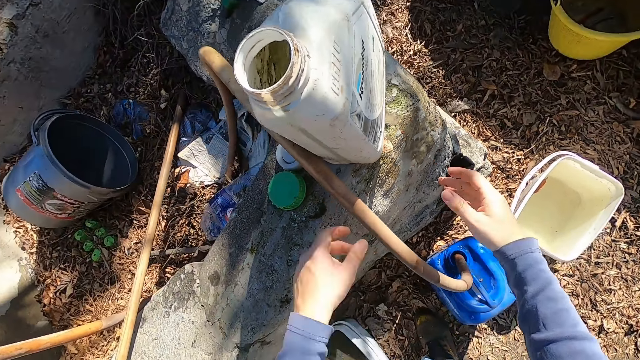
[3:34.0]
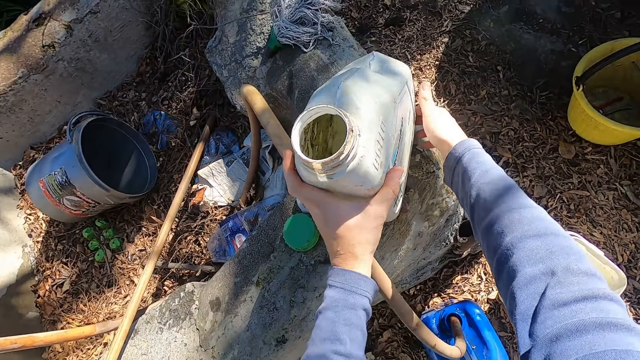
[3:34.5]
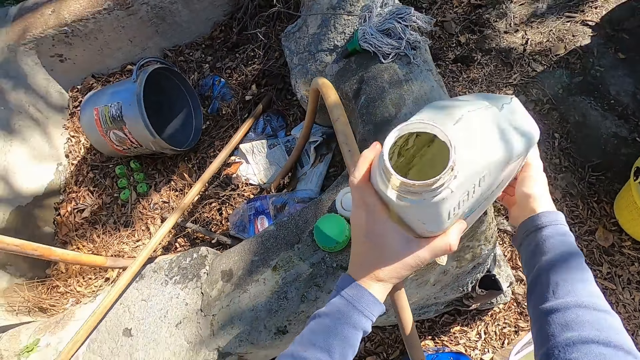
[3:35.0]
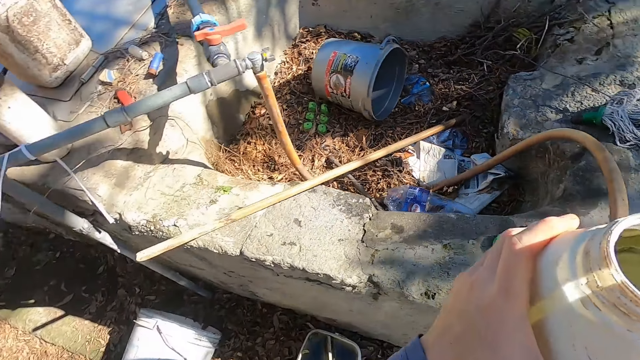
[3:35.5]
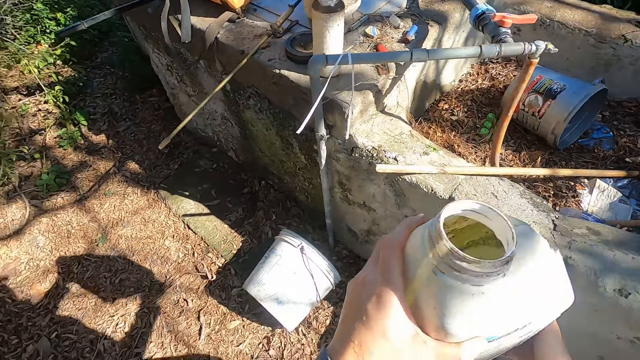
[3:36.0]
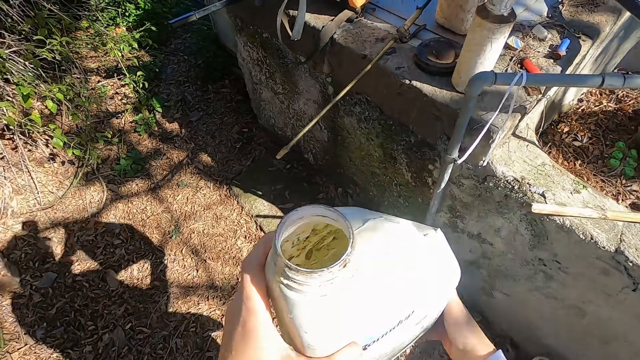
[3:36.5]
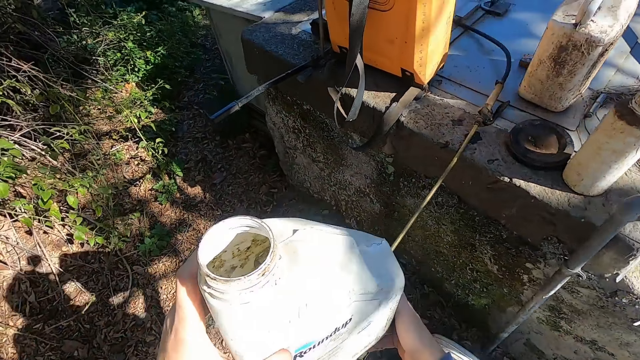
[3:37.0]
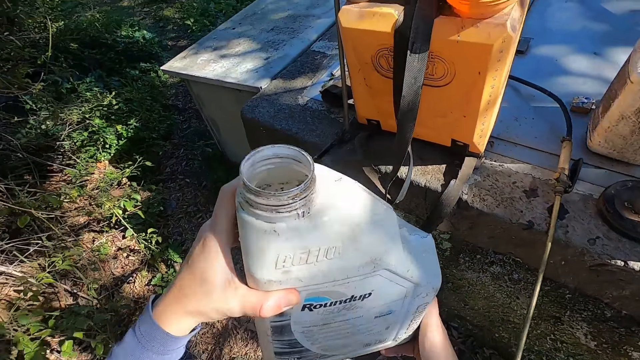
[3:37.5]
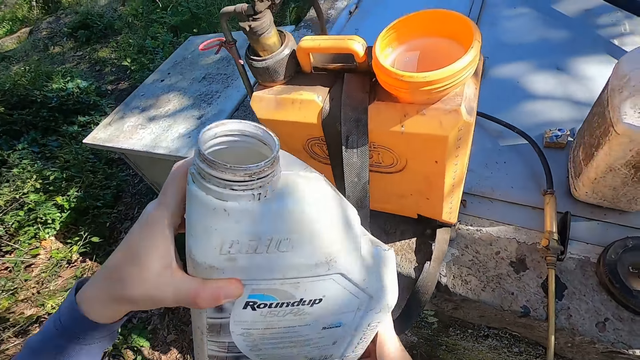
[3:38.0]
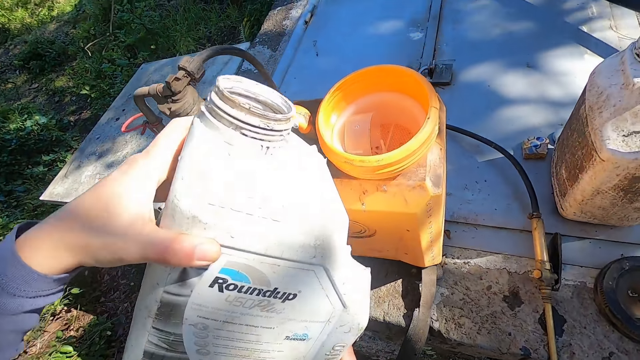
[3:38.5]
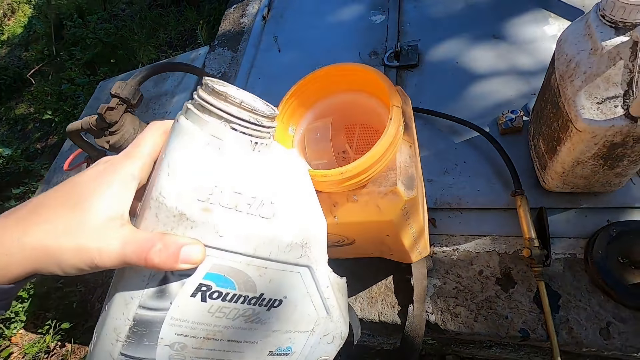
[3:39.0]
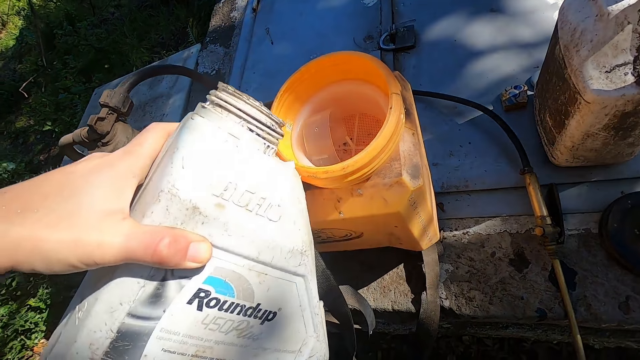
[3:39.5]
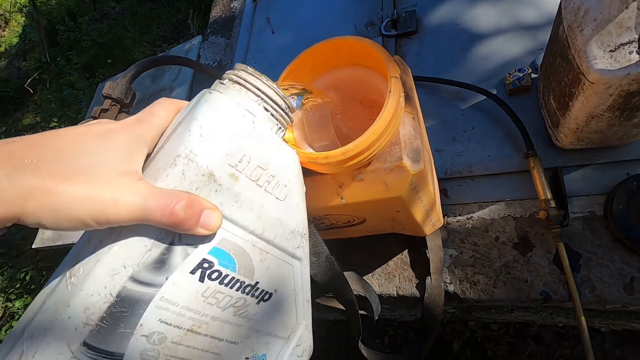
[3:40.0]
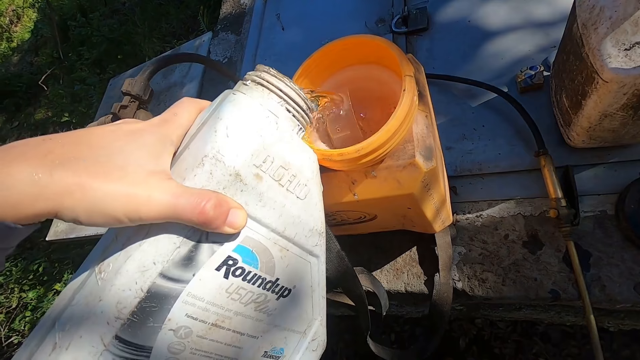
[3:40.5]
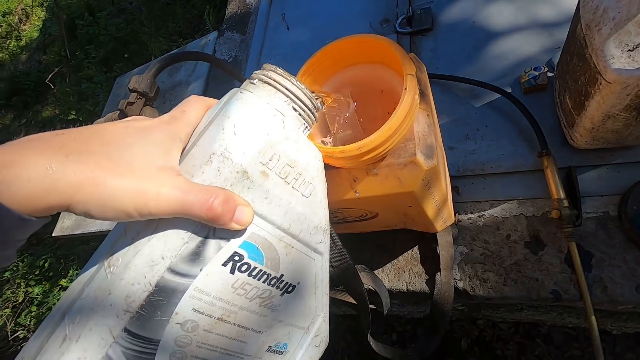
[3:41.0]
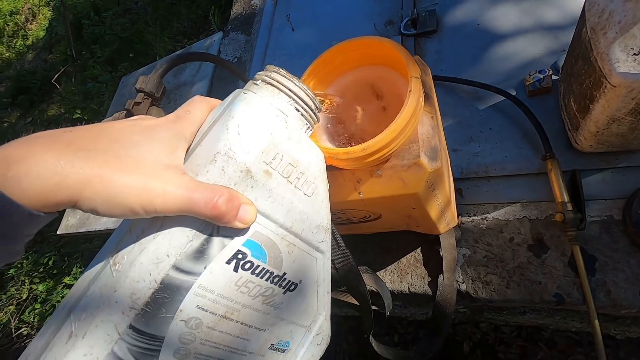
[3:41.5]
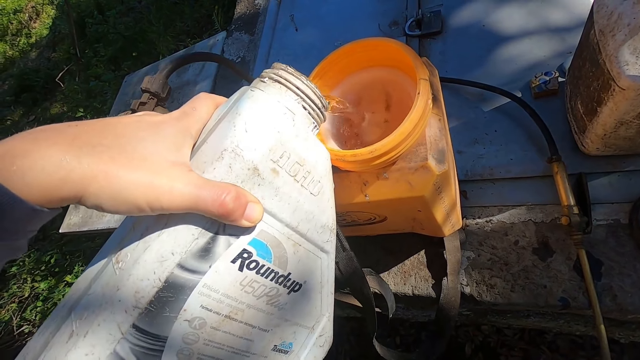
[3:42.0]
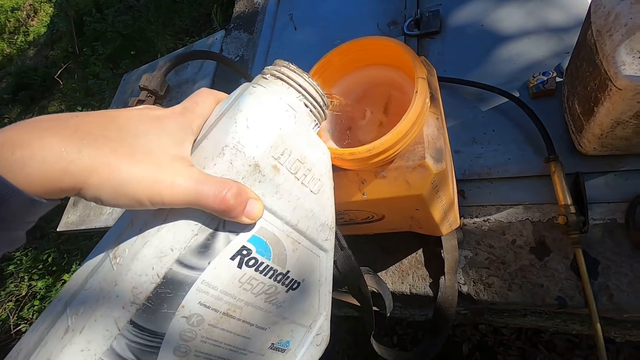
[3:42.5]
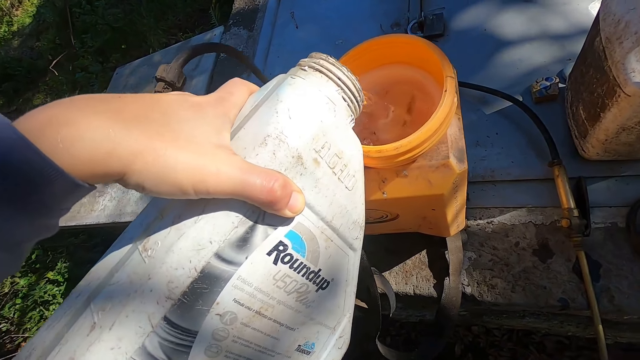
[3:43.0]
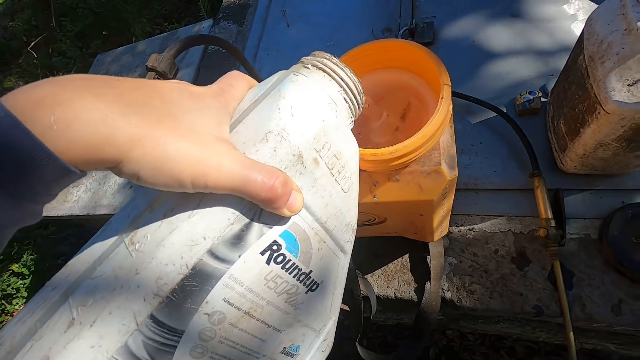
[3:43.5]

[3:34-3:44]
The camera wearer carries the white jerrycan from the floor with both hands. He picks up the container from a wall. He walks around a garage. He pours water from the white jerrycan into the sprayer tank with both hands.

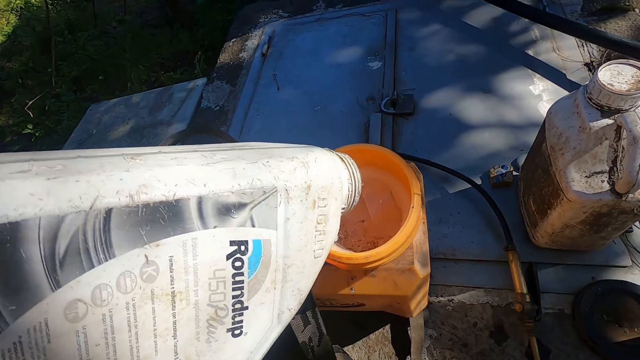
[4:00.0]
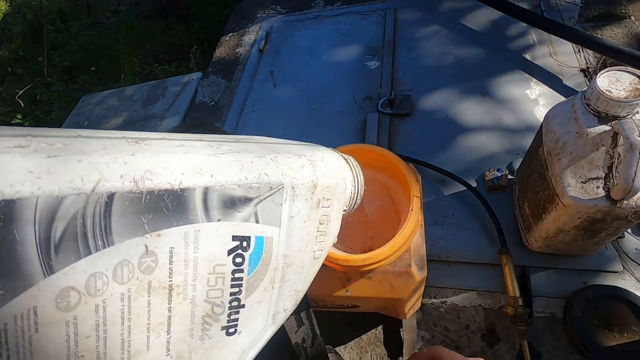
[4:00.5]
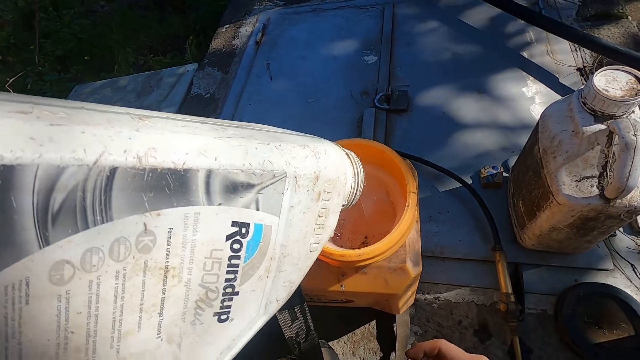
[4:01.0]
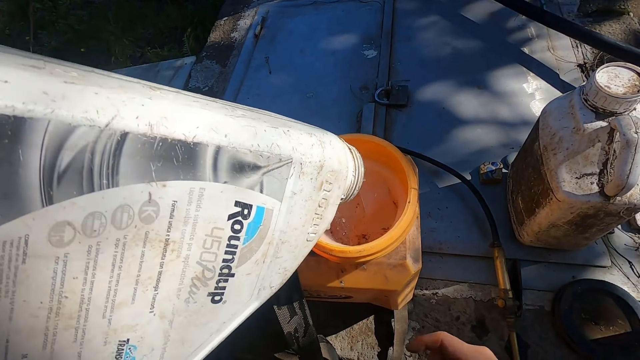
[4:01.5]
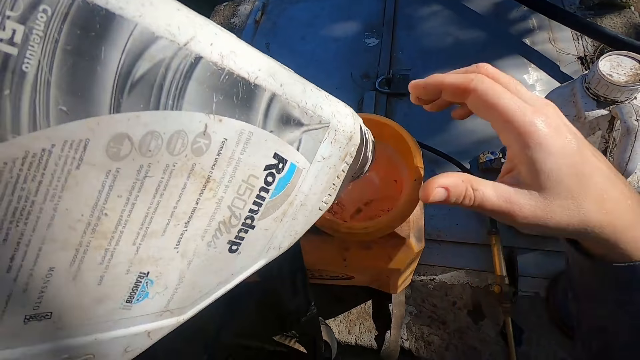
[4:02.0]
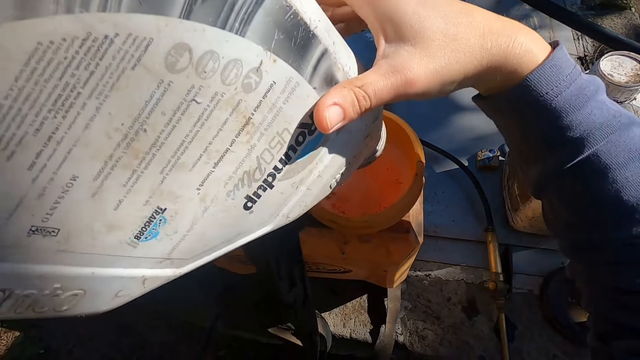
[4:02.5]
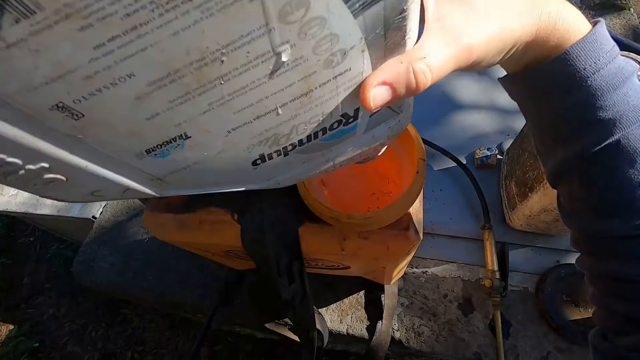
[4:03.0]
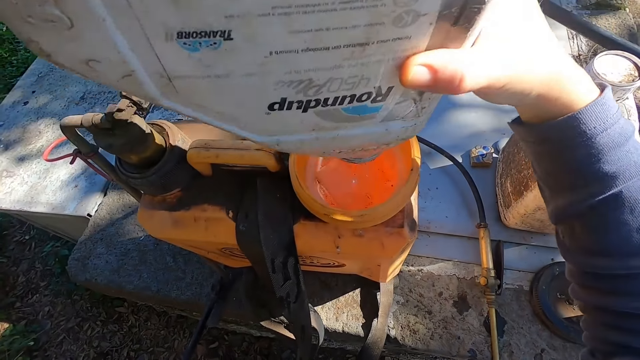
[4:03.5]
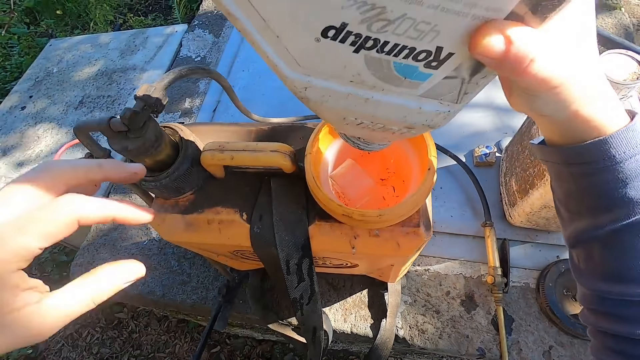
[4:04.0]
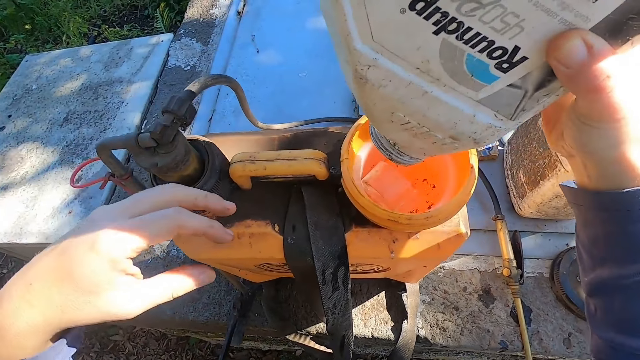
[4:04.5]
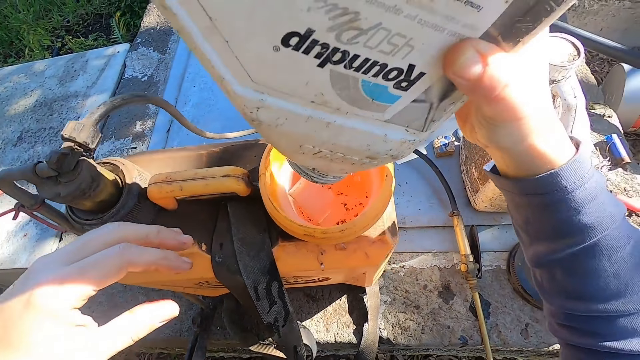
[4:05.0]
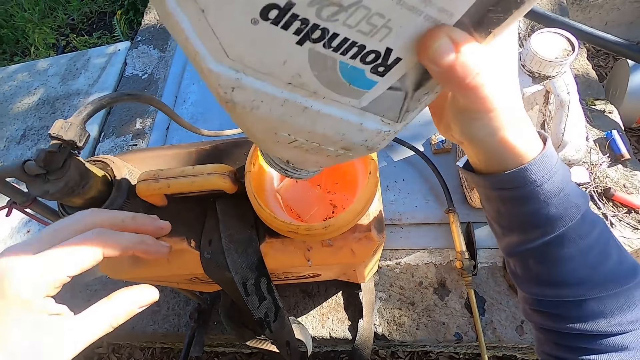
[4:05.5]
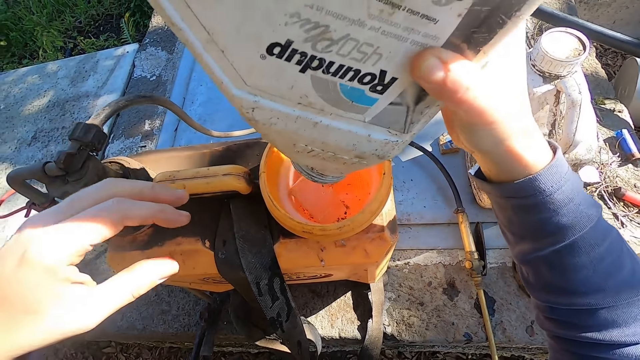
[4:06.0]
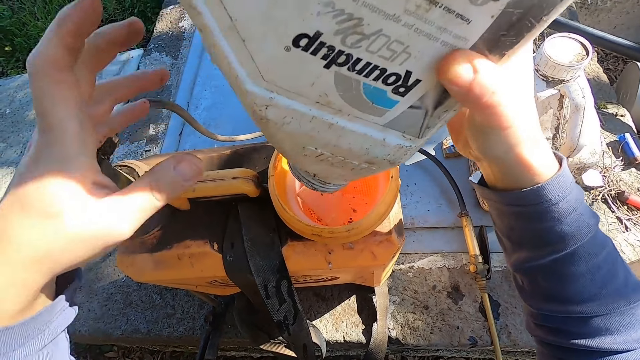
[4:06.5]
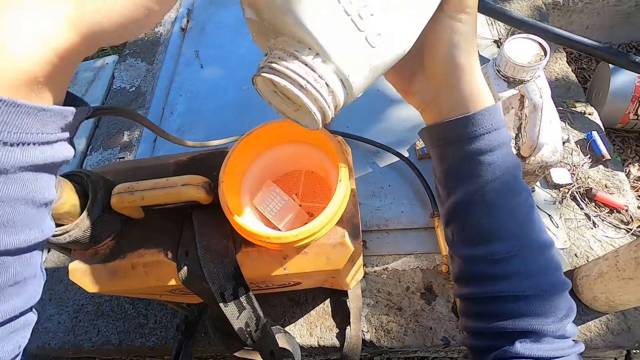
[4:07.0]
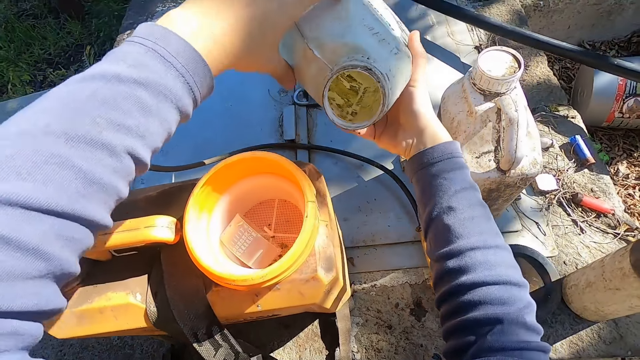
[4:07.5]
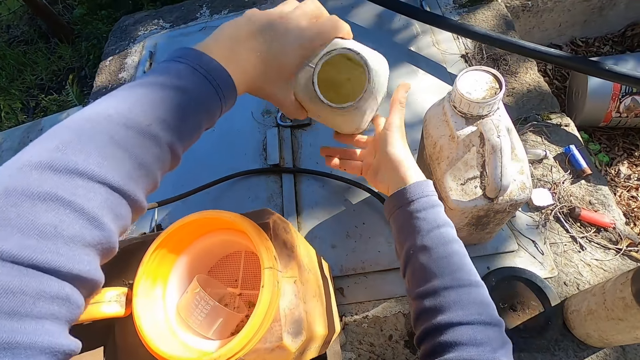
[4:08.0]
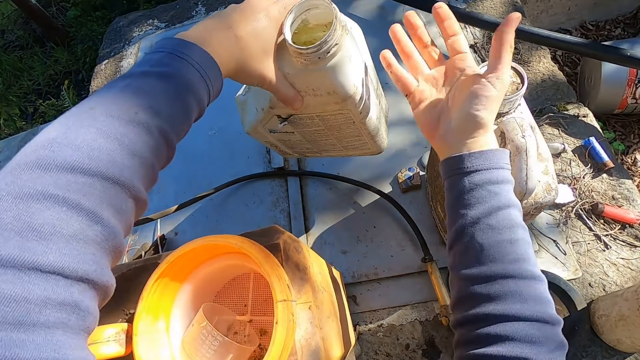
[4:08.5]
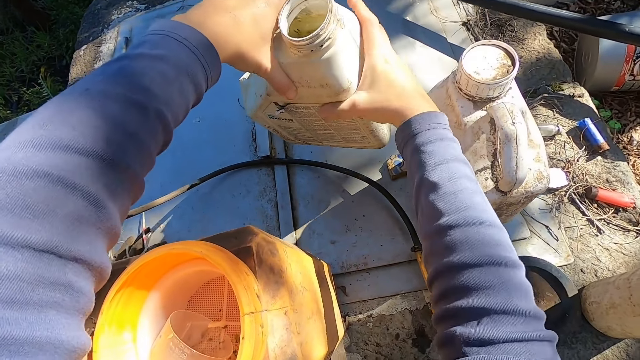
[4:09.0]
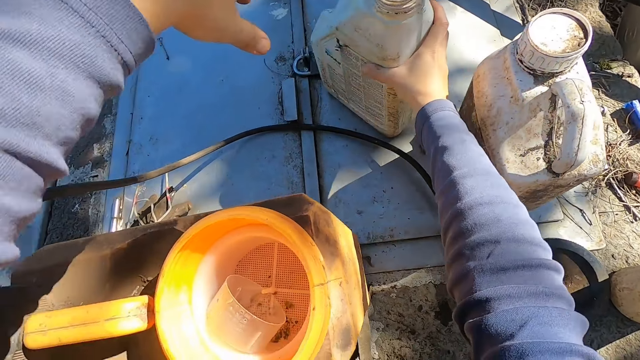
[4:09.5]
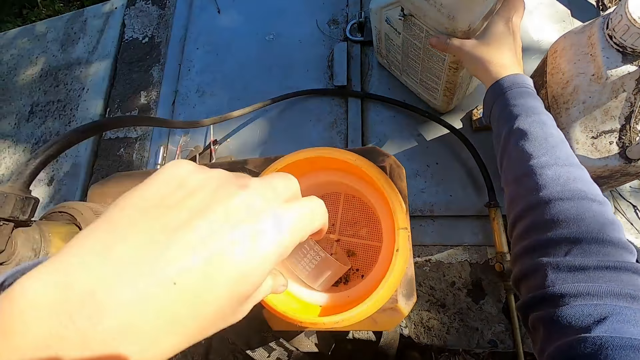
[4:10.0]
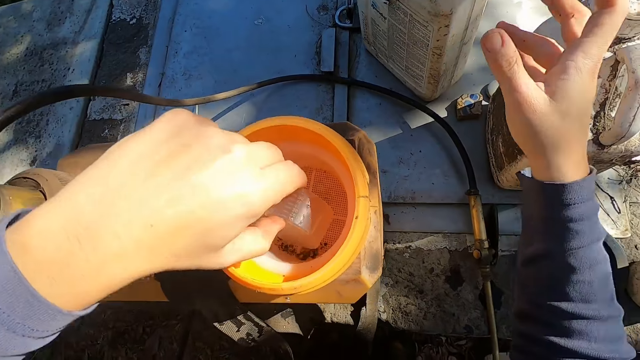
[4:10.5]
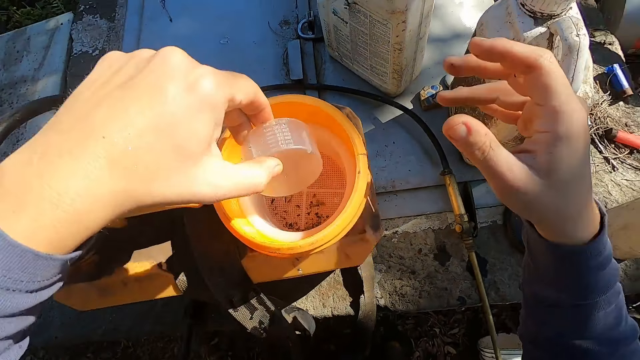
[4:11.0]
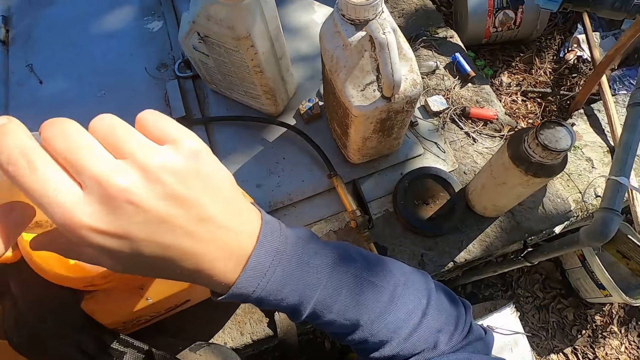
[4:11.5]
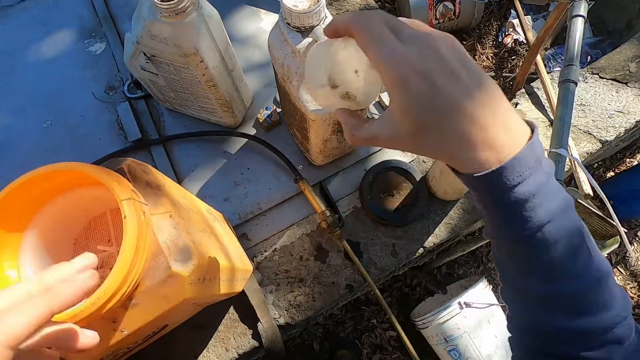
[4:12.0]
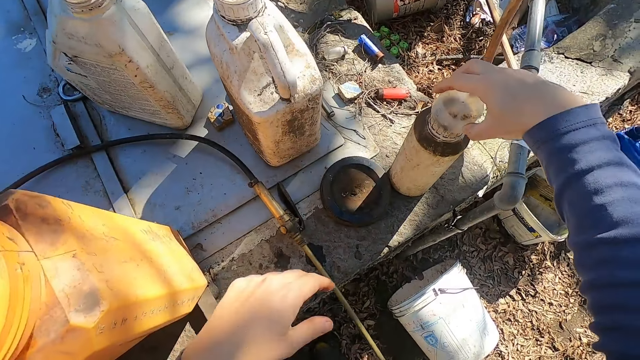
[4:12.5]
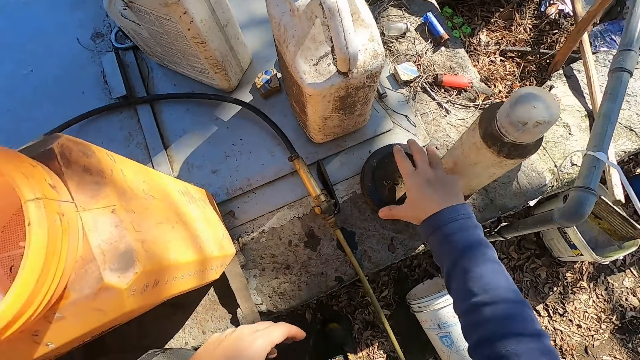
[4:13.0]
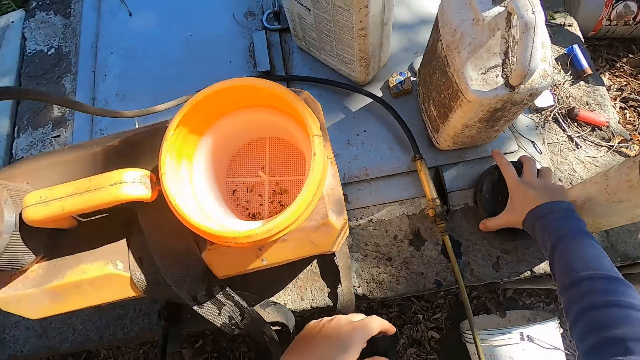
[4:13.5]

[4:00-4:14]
The camera wearer passes the white jerrycan from his left hand to his right hand. He holds a container with his hand. He shakes the container with his hand. He puts down the container on the floor. He holds the jerrycan on the floor with both hands. He holds the jerrycan on the floor with both hands again. He picks up the cup from the sprayer tank with his right hand. He passes the cup from his left hand to his right hand. He drops the cup on the plastic bottle on the floor with his right hand. He picks up the tank lid from the floor with his right hand.
